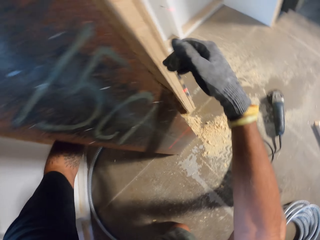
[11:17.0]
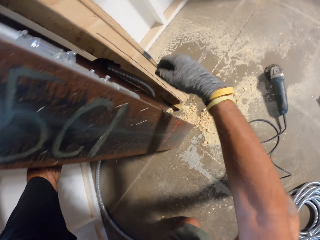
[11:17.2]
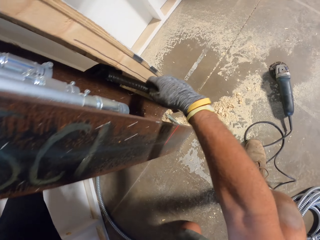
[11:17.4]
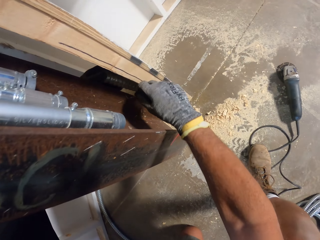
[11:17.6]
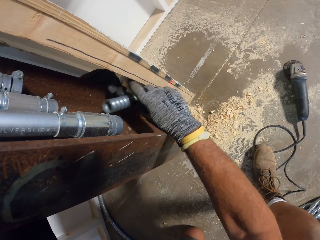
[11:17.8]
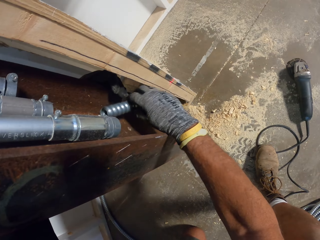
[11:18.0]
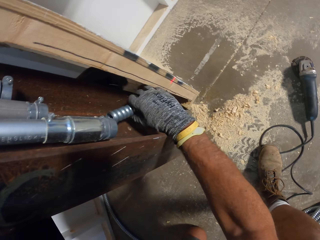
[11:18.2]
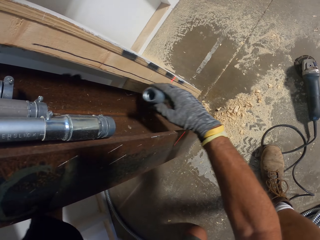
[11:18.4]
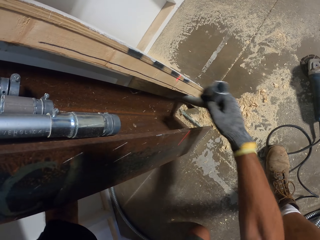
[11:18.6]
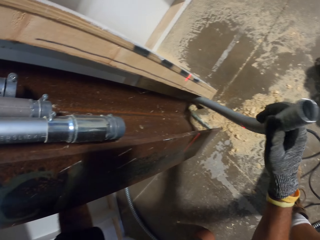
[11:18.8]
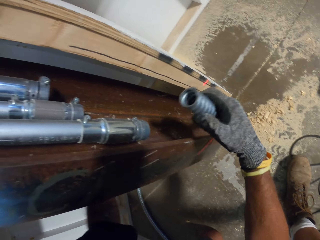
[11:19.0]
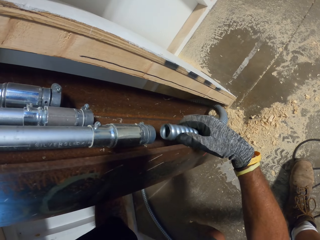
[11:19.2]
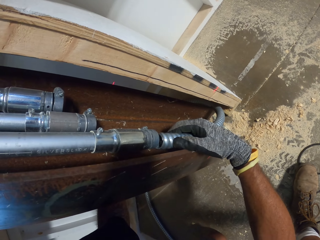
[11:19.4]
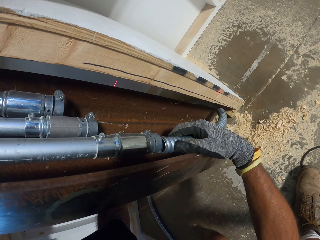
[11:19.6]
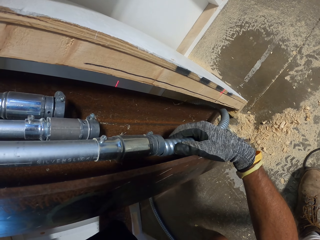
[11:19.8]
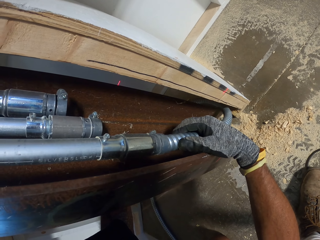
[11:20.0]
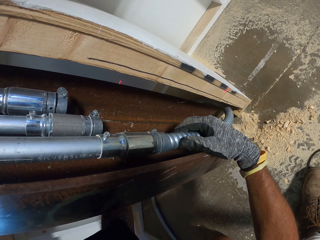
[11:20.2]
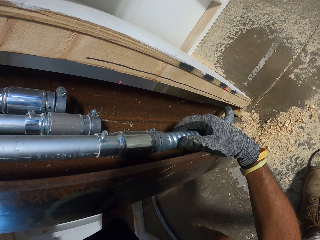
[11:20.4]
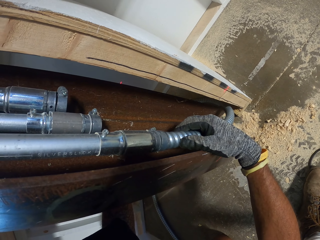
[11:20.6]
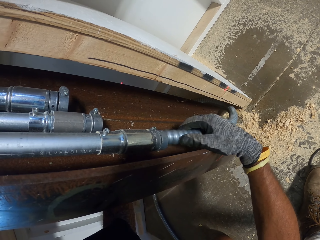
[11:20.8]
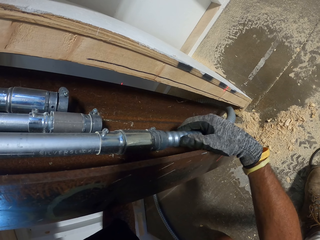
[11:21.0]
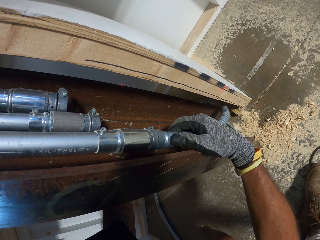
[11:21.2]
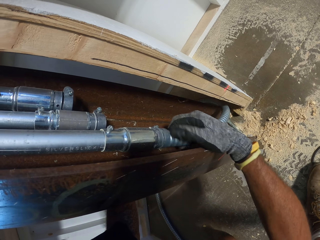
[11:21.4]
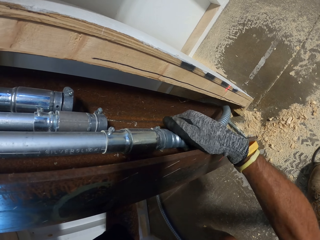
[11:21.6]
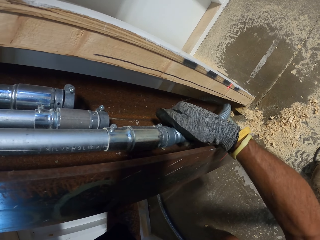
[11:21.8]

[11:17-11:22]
The camera wearer fixes the pipe on the wall.

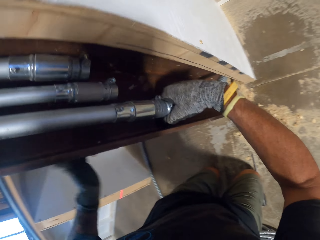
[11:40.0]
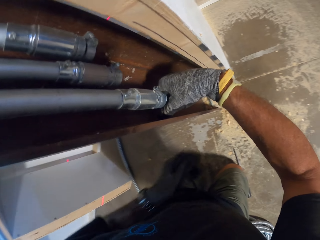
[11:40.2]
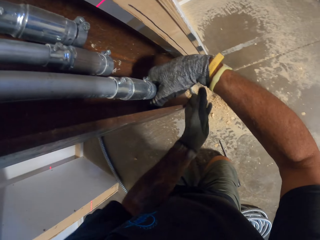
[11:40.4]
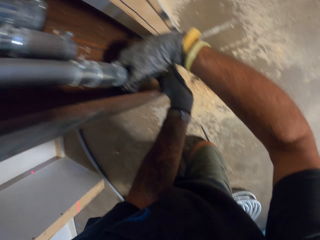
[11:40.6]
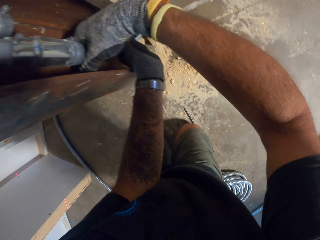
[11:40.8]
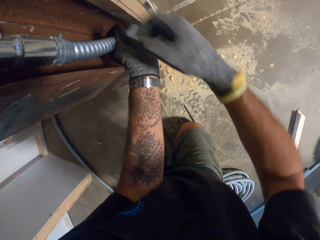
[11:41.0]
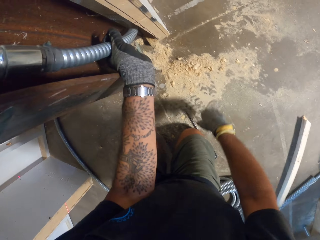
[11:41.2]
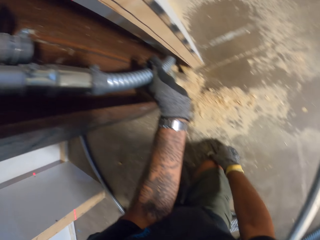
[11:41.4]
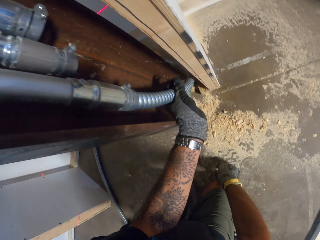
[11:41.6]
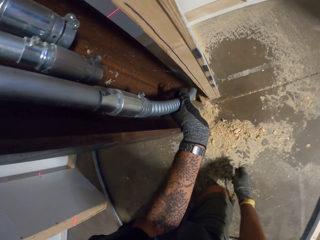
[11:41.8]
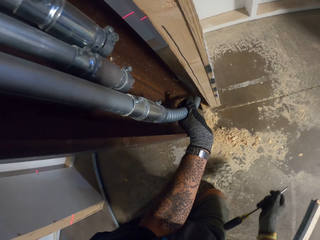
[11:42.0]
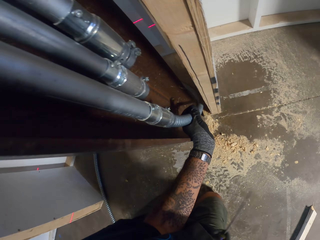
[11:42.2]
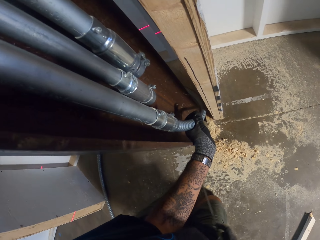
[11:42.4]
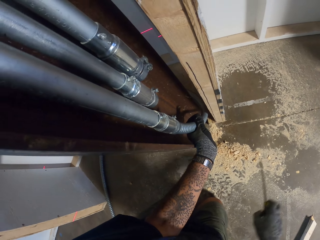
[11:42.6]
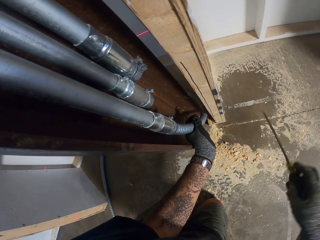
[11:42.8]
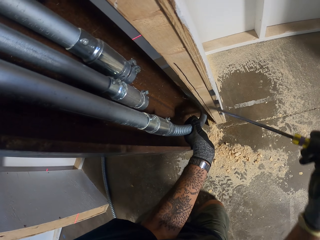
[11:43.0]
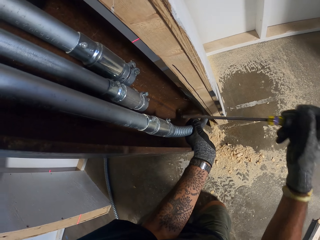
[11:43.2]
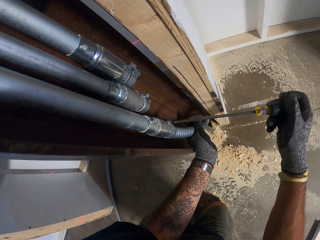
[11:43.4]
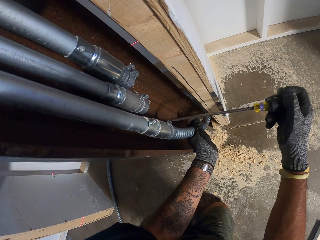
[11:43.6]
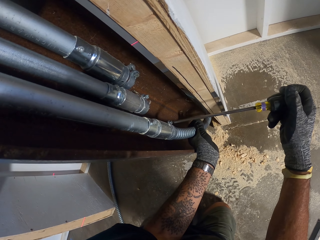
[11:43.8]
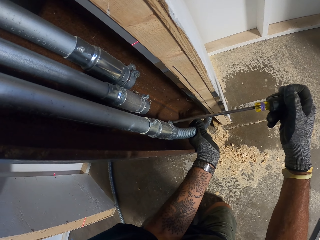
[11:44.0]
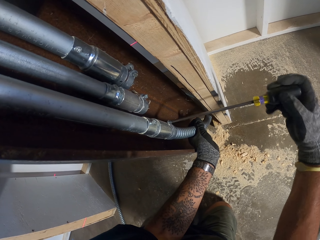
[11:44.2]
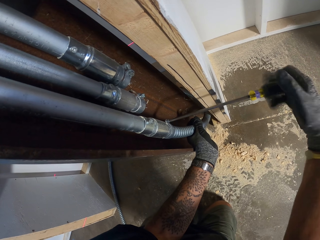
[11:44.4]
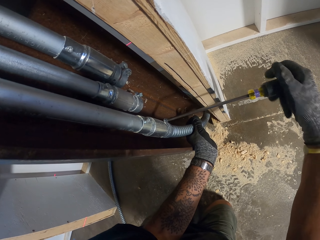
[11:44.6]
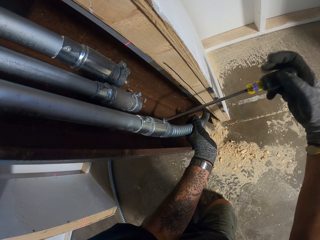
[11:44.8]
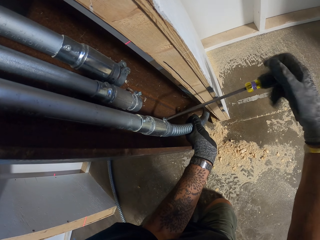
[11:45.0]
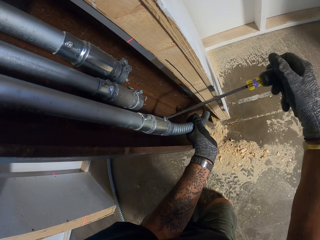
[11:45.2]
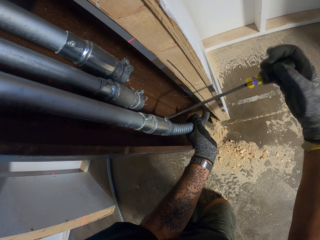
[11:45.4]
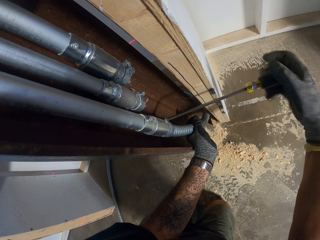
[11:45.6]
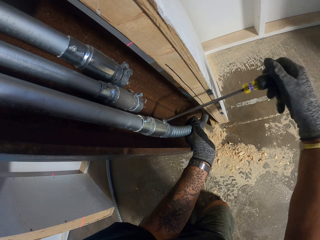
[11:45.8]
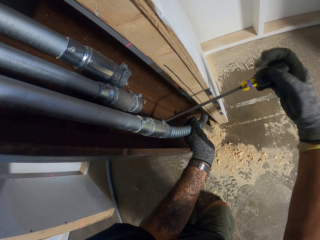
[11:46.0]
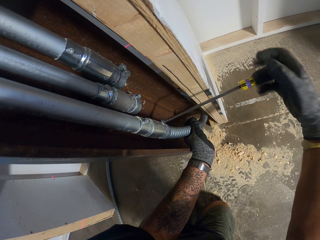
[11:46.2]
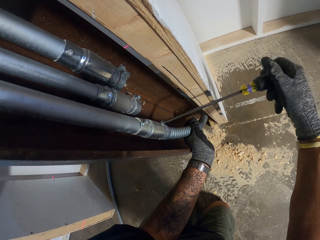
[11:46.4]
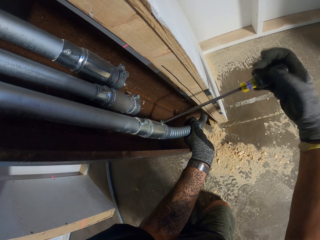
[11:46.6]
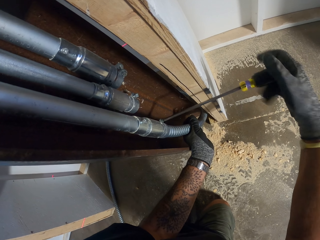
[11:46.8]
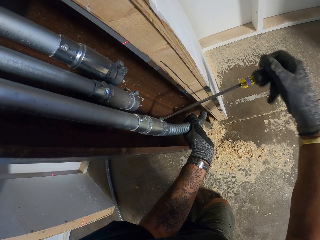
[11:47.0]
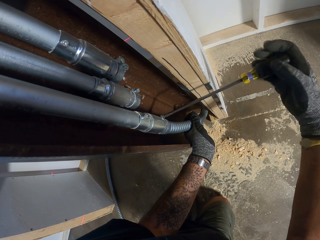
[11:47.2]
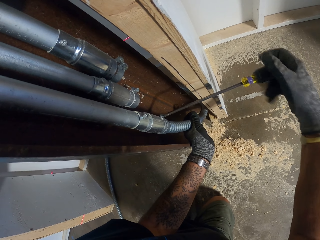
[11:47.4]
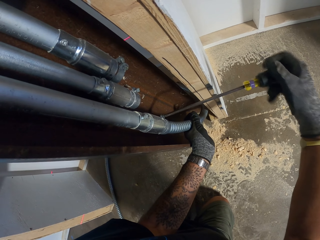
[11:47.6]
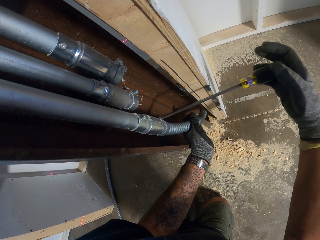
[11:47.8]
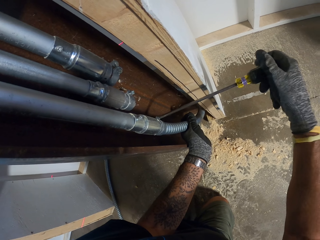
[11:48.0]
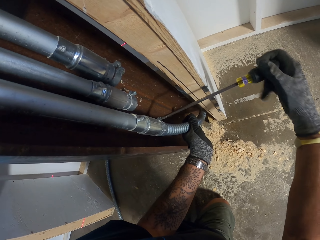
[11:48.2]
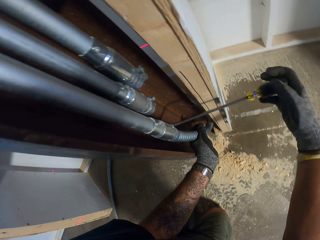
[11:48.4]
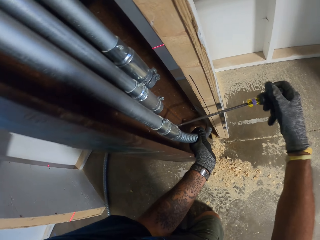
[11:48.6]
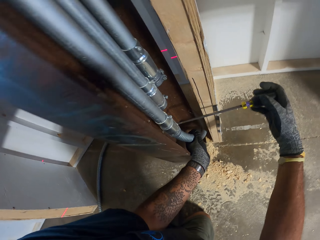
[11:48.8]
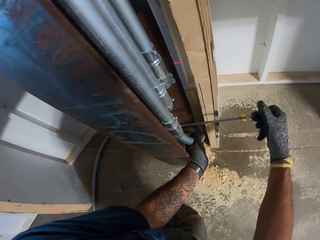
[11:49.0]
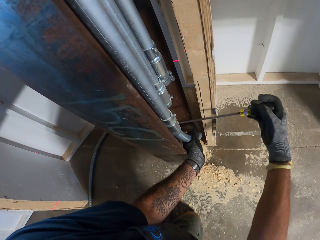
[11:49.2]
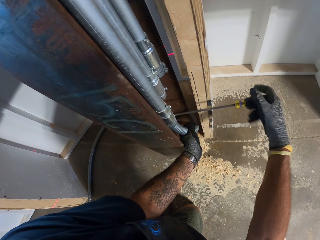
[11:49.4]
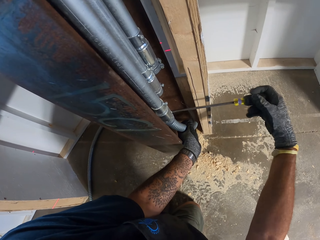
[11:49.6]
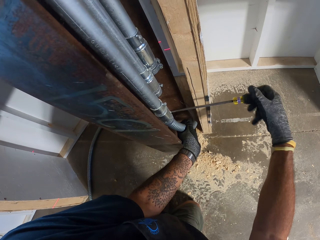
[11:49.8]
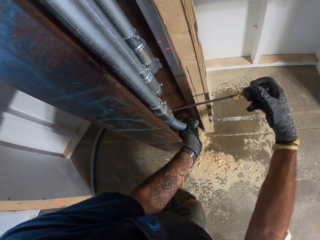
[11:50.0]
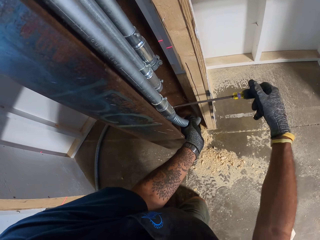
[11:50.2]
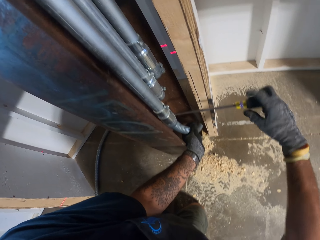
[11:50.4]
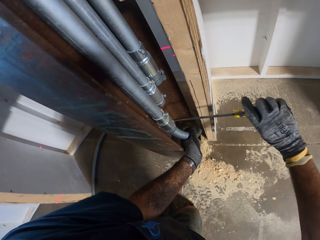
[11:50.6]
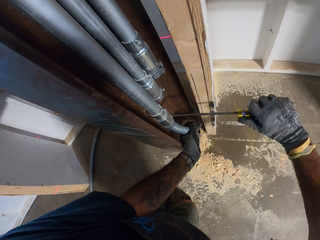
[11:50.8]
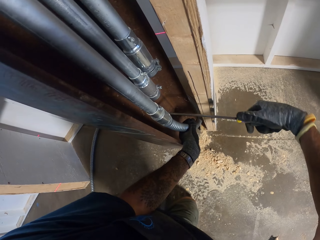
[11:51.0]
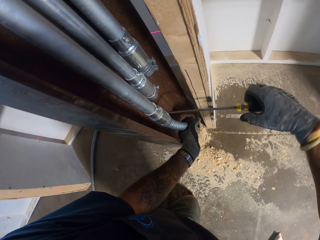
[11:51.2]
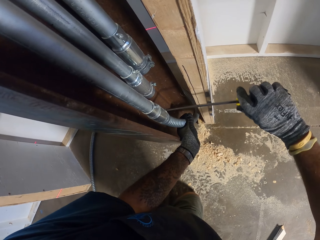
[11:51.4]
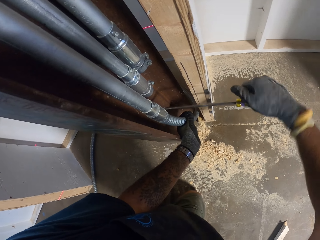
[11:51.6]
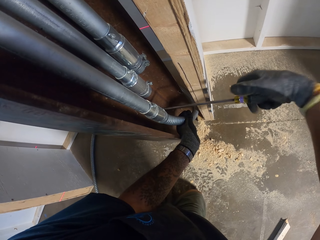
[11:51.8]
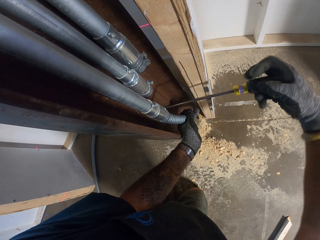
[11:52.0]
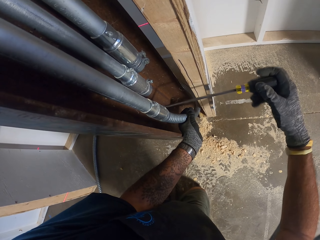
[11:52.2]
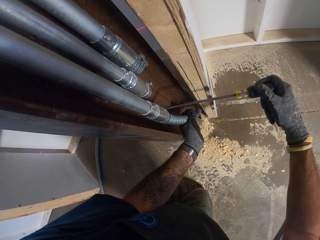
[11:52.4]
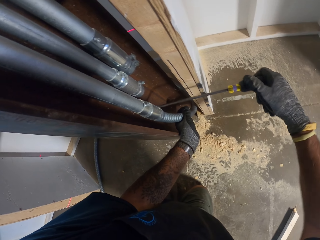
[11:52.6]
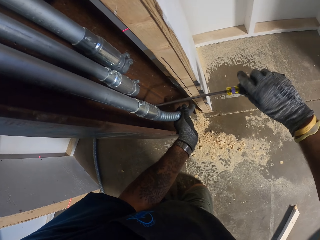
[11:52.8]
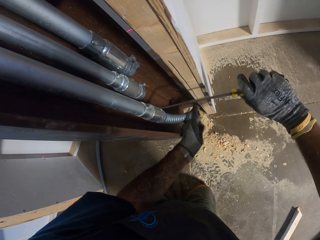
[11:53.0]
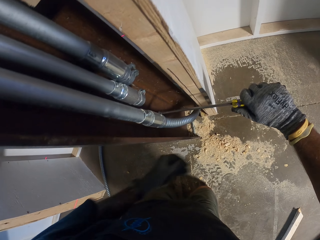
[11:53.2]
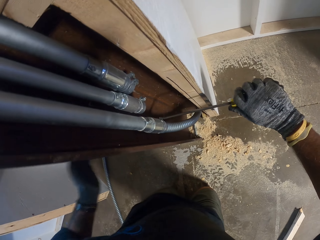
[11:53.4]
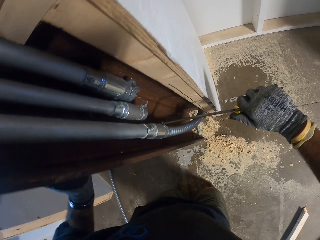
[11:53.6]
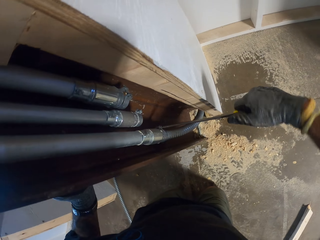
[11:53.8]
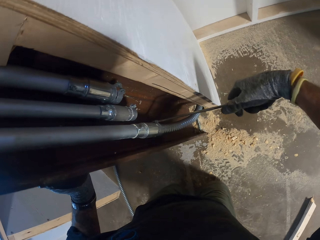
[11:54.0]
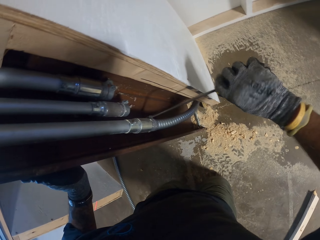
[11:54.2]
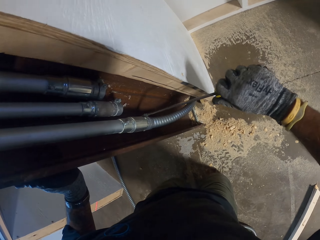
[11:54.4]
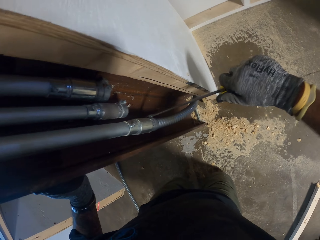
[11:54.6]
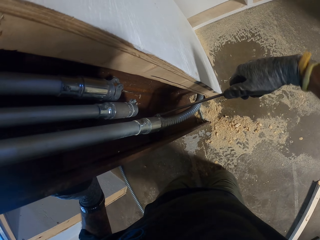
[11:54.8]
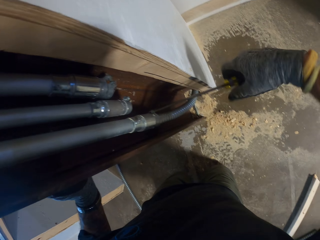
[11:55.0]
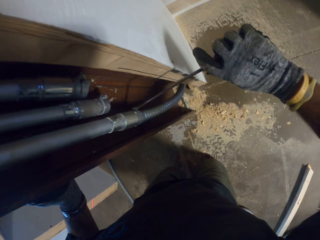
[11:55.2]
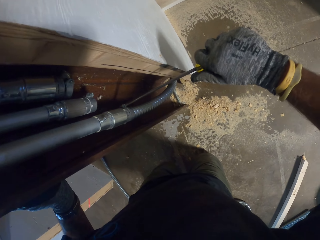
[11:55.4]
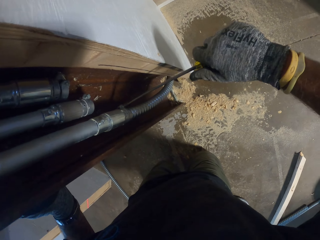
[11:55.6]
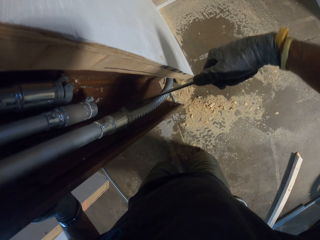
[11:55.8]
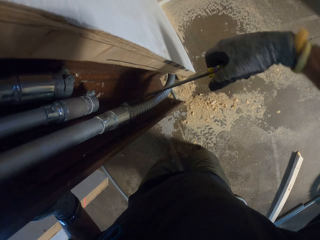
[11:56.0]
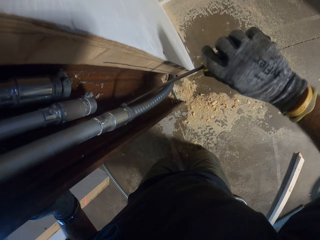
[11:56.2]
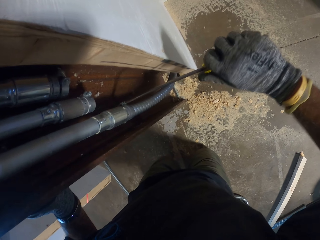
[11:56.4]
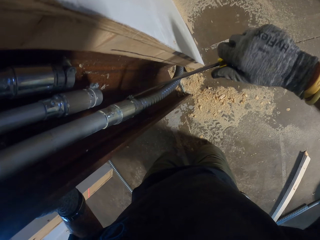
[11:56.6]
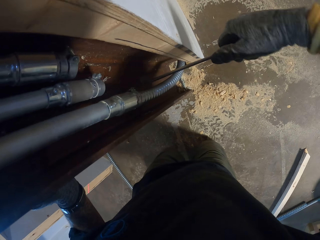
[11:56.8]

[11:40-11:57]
The camera wearer picks up a screwdriver. They tighten a screw with the screwdriver.
